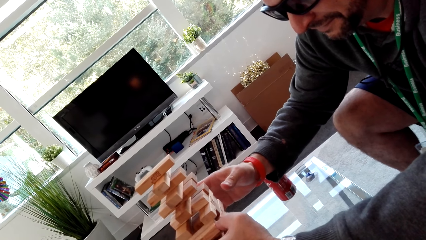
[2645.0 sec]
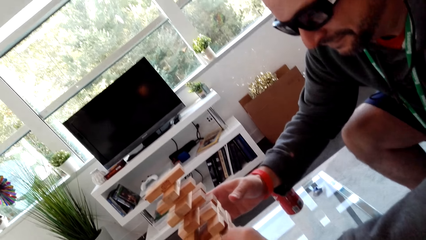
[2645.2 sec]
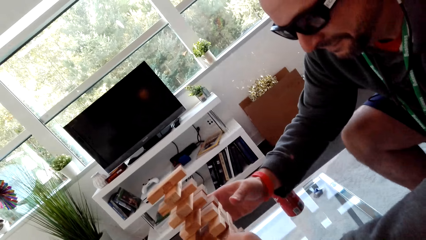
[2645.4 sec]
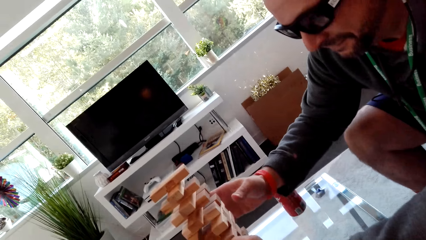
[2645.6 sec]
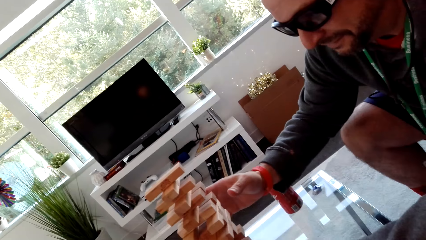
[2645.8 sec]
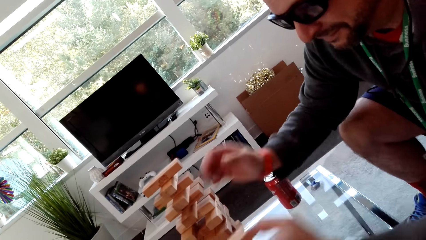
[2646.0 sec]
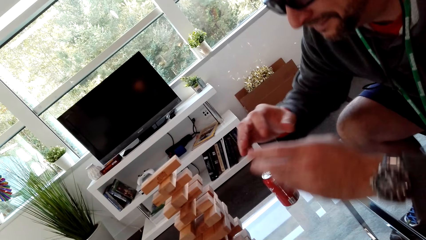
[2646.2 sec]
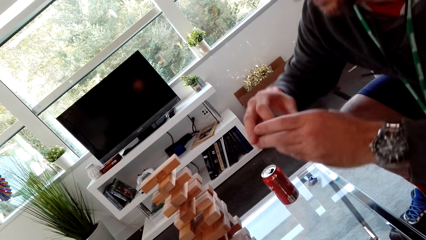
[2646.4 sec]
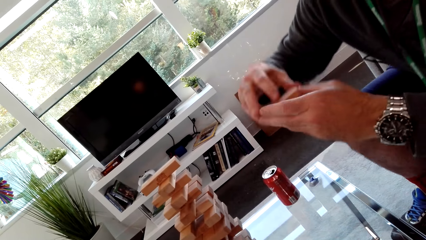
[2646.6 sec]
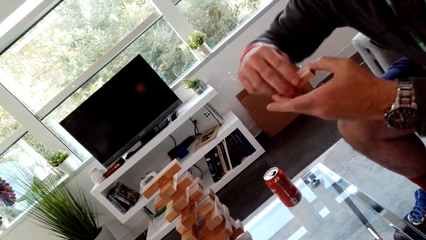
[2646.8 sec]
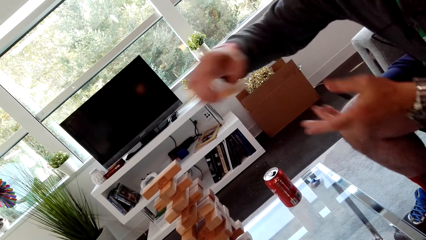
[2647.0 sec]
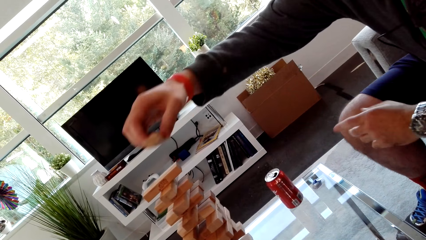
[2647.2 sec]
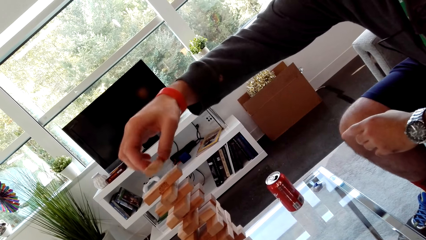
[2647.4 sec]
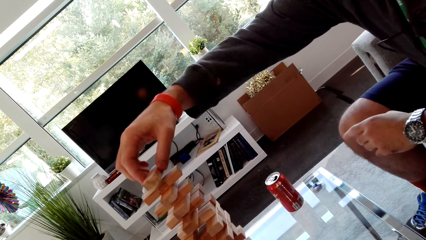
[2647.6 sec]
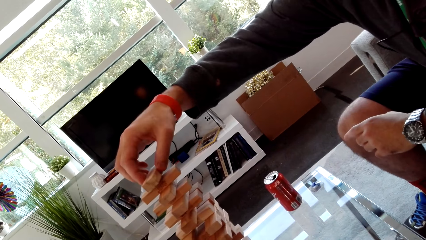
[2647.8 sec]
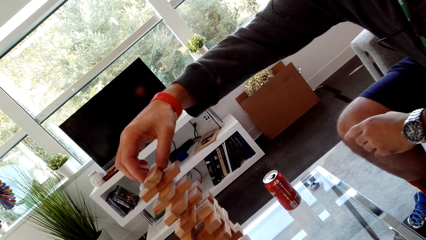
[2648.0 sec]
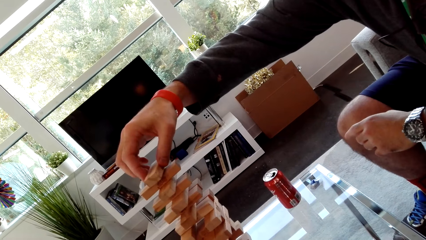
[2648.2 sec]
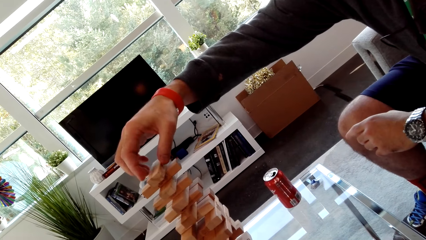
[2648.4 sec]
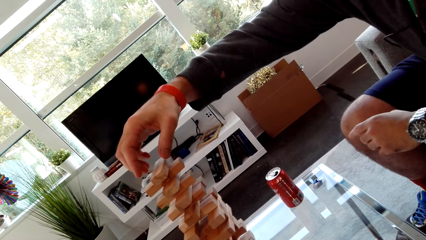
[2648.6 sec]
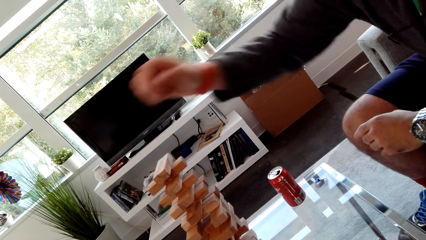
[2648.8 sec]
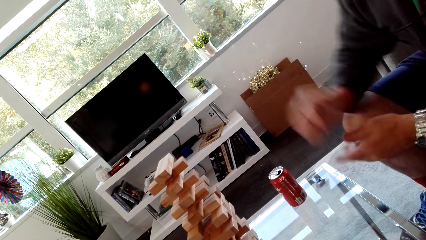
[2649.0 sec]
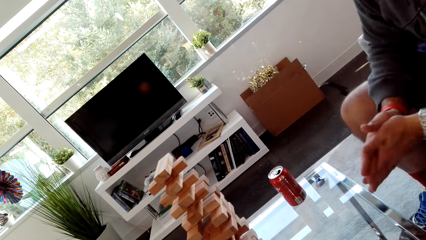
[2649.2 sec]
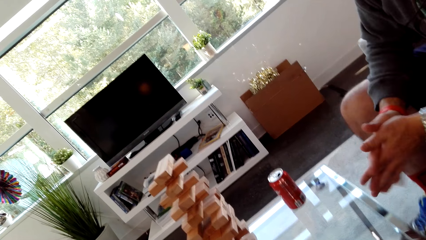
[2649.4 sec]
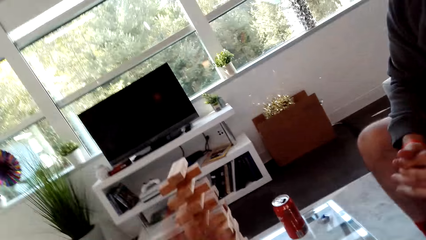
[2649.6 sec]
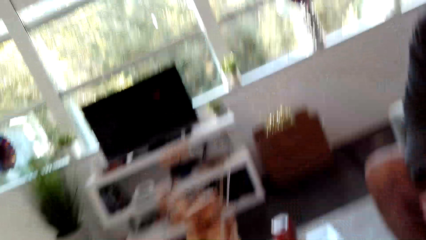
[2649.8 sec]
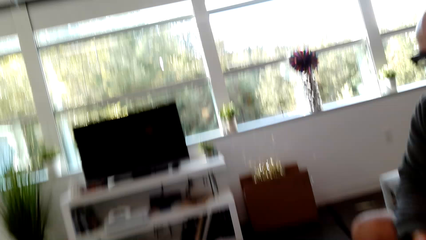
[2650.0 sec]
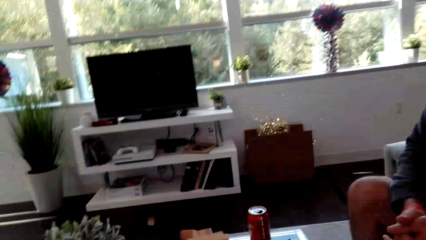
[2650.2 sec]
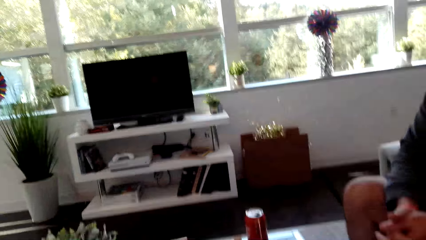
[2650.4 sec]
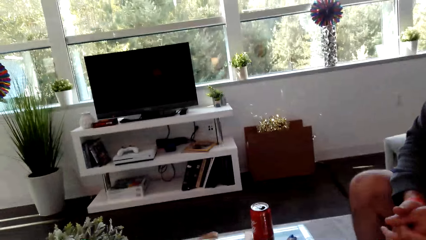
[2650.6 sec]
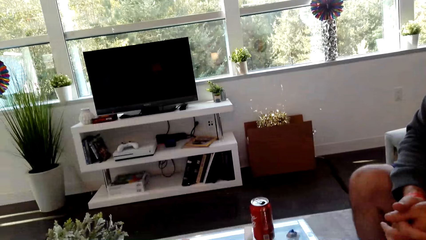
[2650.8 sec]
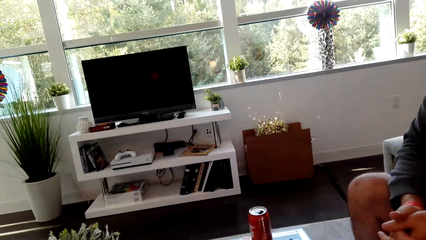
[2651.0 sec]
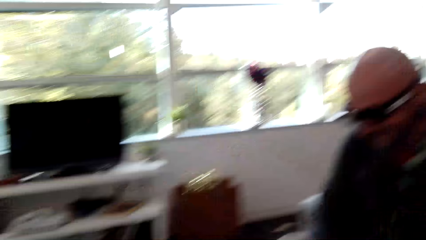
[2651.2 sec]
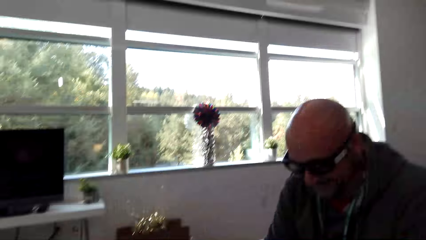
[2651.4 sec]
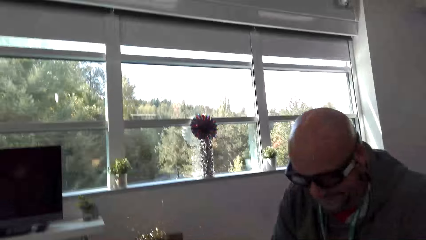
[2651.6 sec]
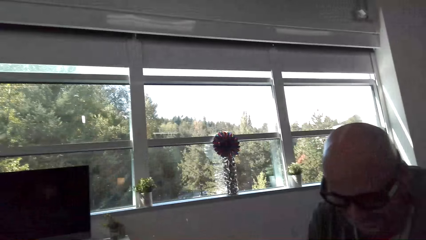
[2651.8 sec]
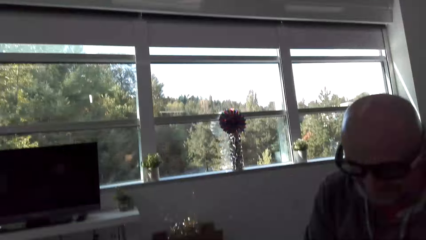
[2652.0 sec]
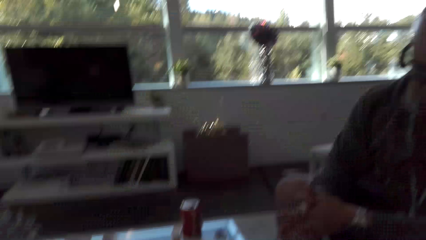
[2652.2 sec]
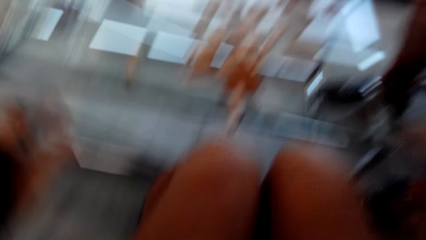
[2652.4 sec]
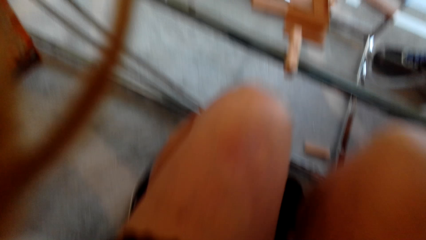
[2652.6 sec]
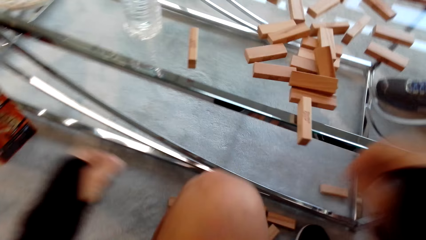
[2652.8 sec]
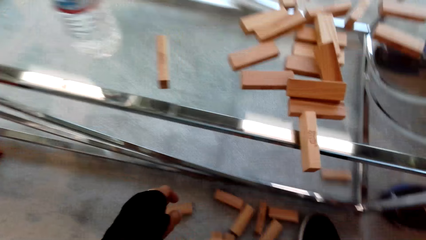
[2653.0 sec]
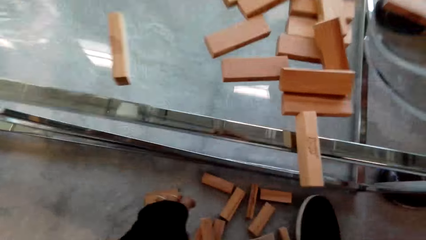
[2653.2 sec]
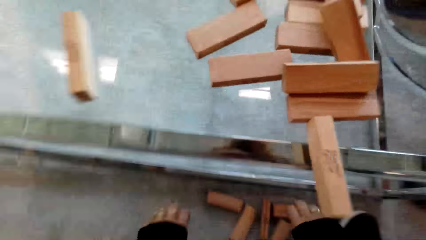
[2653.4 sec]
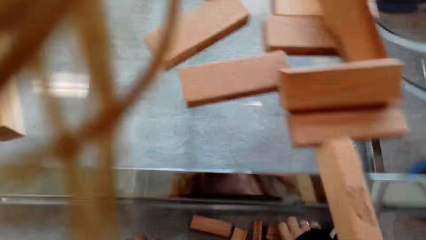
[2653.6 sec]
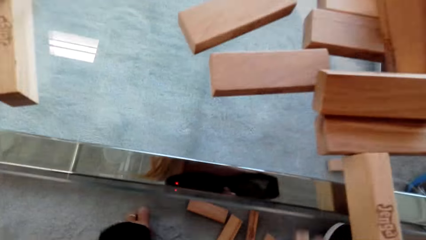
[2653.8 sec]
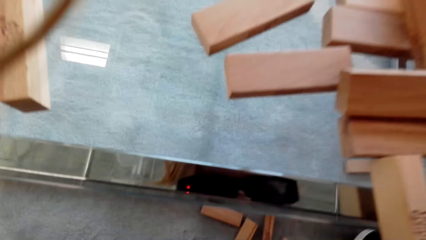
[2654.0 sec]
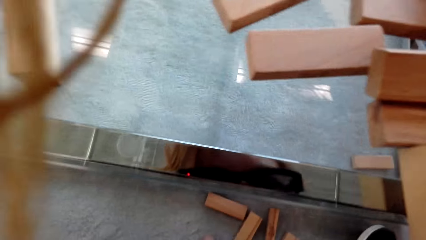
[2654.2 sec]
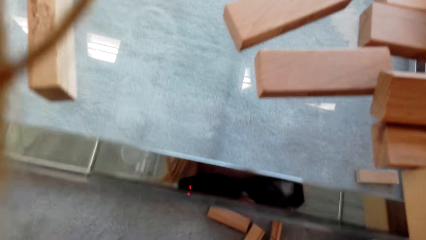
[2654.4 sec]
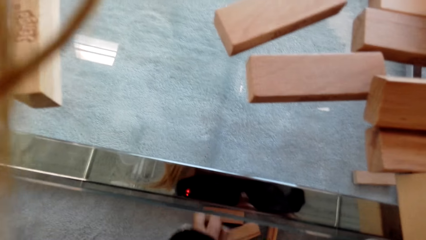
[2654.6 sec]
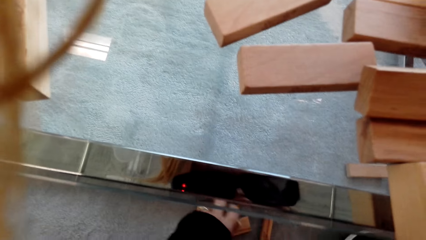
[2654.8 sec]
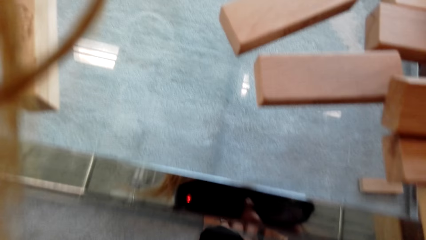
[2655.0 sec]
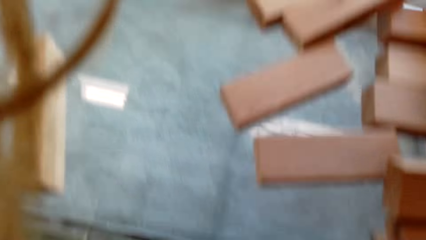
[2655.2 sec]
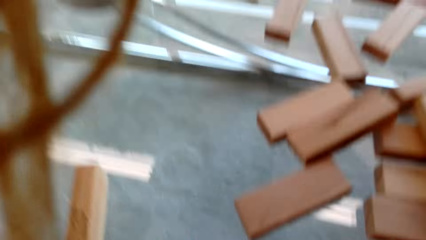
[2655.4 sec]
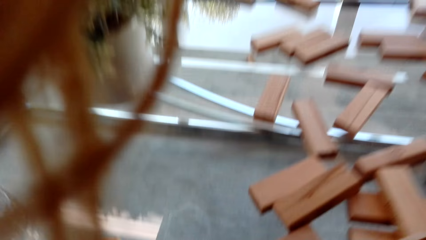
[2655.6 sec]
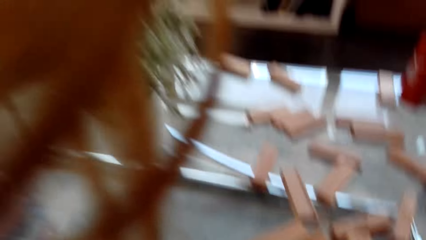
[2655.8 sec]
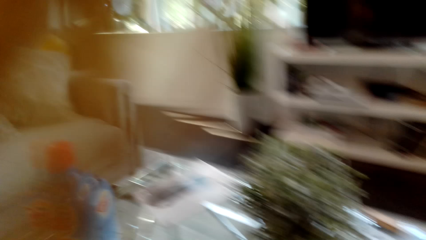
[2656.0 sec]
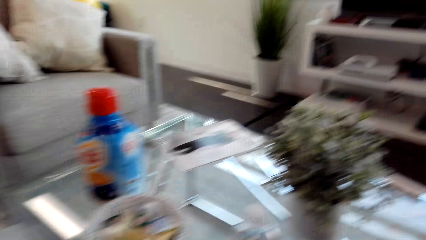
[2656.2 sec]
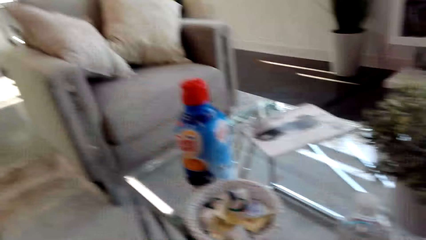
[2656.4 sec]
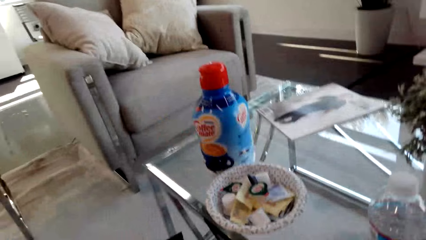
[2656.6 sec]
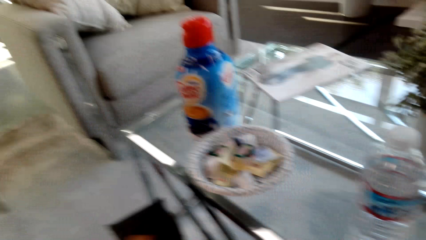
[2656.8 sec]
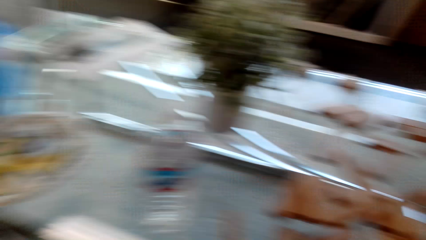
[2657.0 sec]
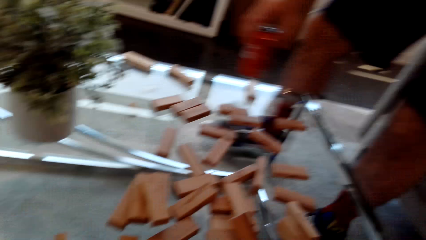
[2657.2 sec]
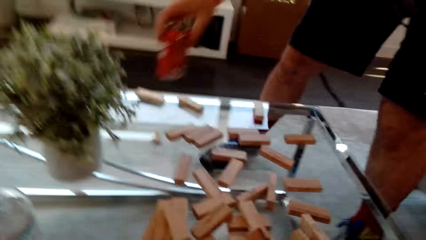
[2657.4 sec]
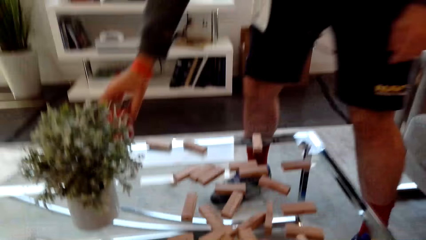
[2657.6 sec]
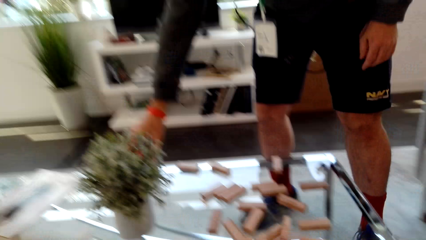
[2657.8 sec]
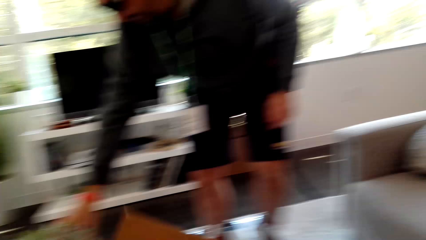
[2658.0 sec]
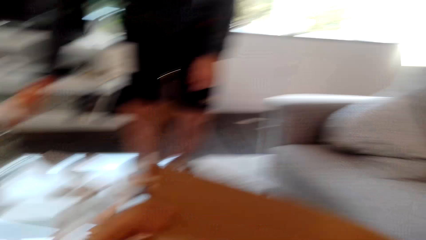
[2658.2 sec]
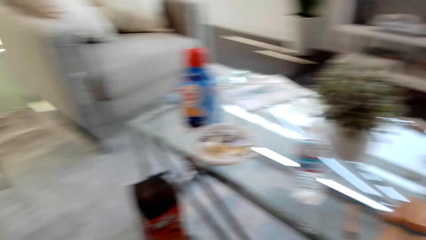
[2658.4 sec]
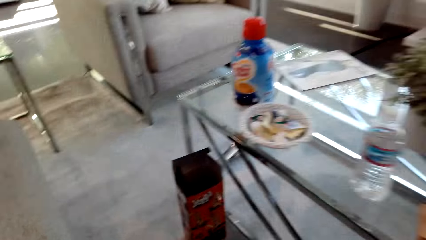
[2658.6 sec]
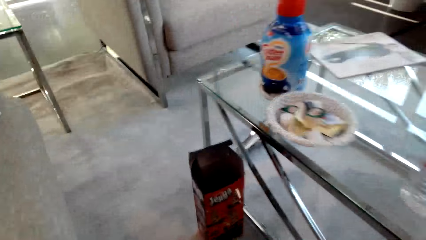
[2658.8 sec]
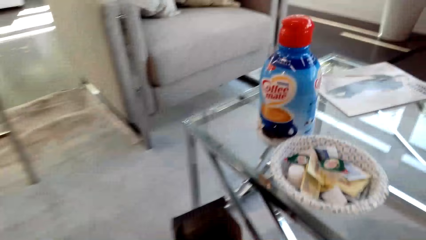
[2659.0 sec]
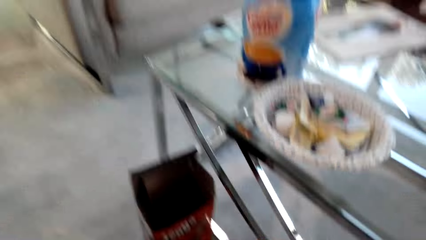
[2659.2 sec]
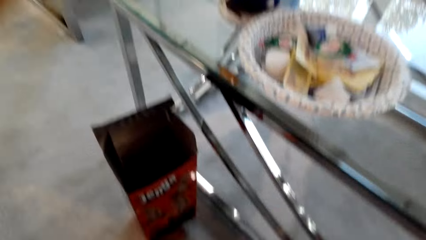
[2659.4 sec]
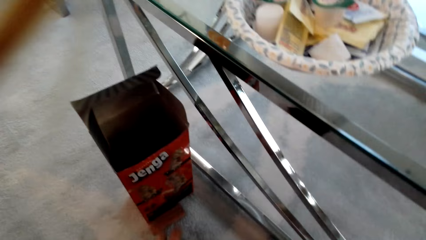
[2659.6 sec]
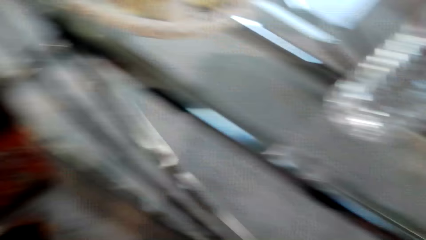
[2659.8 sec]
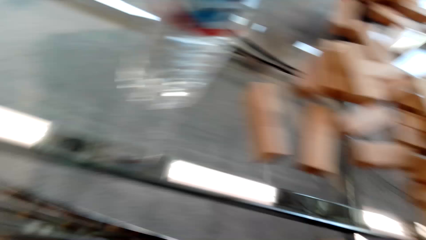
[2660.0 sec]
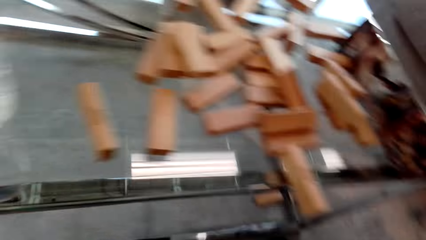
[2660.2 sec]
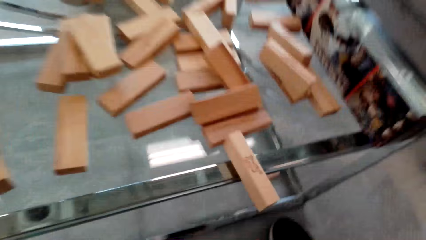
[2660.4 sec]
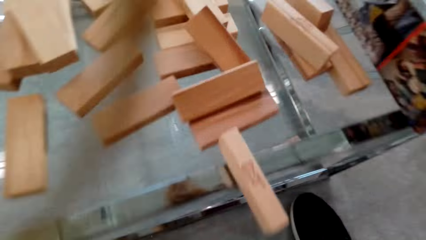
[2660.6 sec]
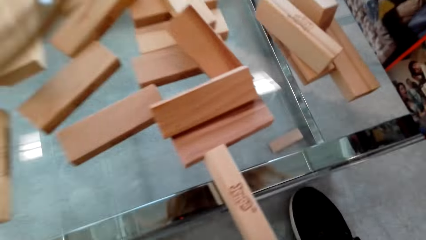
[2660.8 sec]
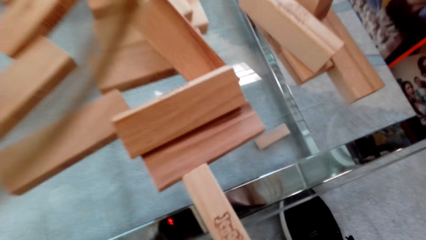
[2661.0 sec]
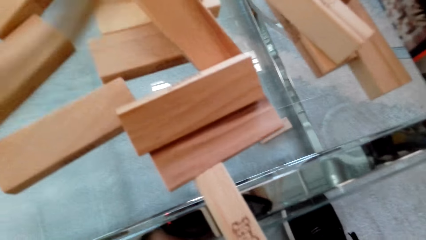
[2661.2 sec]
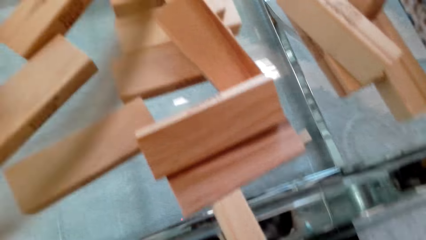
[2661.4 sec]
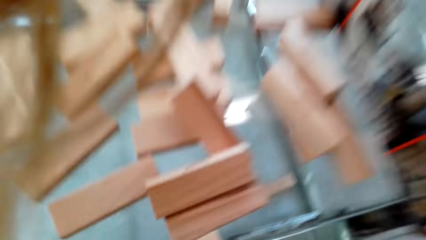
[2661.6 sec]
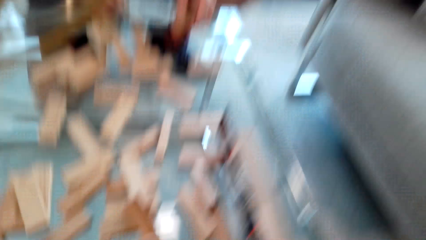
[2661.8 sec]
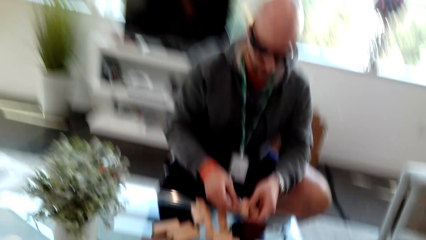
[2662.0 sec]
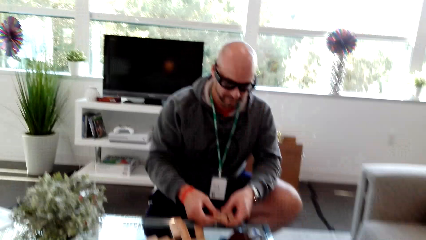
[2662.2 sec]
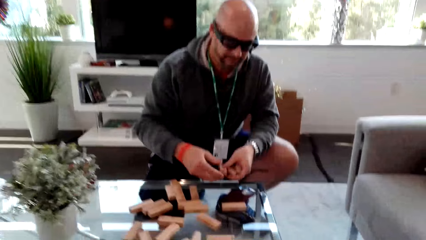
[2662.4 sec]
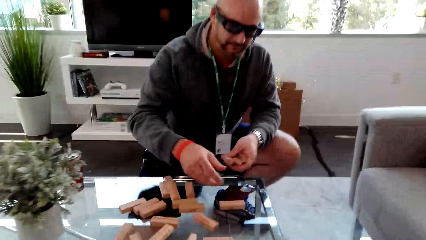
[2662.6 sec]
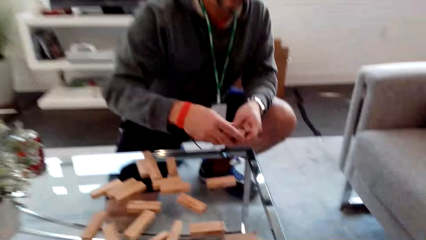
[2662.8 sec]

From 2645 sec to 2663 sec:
A man puts the block on top of the others. The man holds hands. The camera wearer does something. They look at the man. They pick up the staking block from the floor. They dialog with the man. The man places the cola can on the table. The man arranges the blocks. The camera wearer dialogs with the man and looks around.
